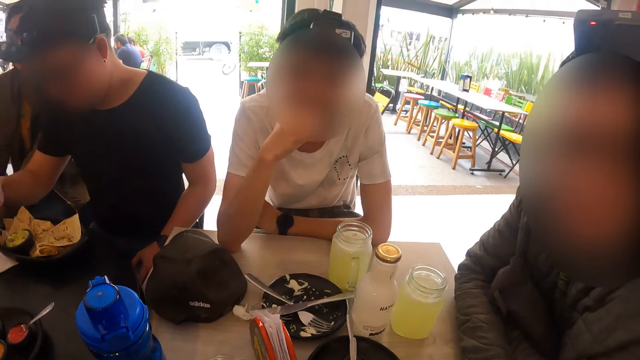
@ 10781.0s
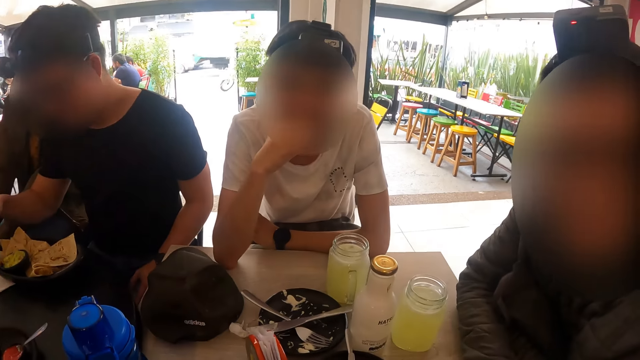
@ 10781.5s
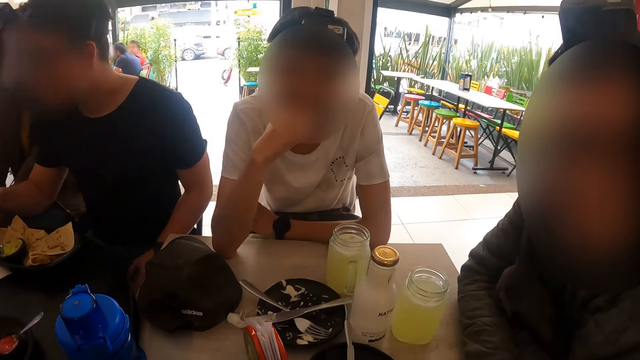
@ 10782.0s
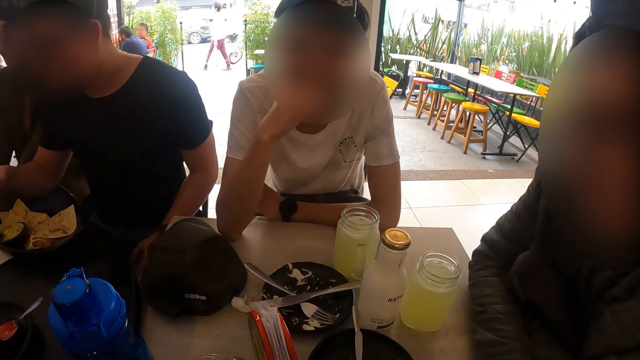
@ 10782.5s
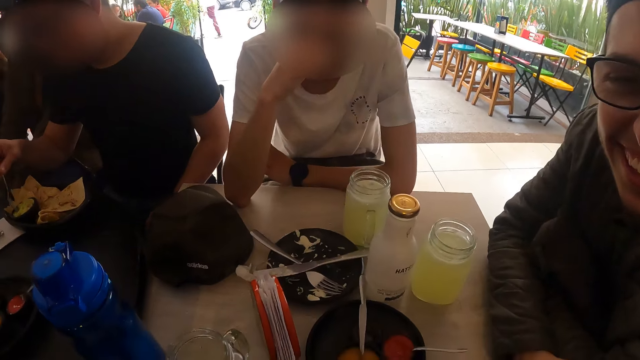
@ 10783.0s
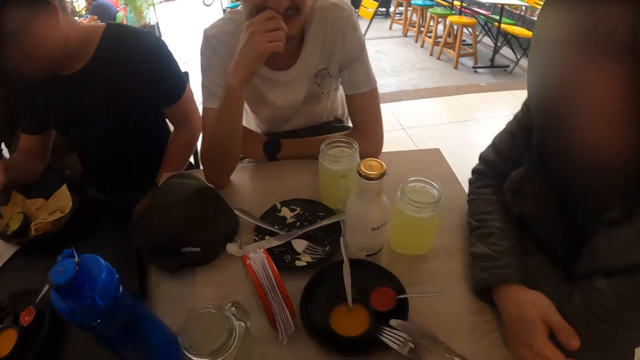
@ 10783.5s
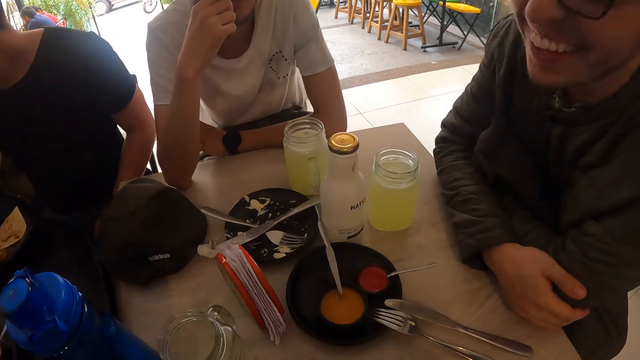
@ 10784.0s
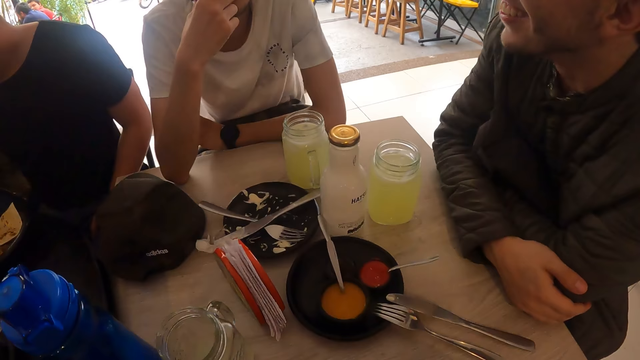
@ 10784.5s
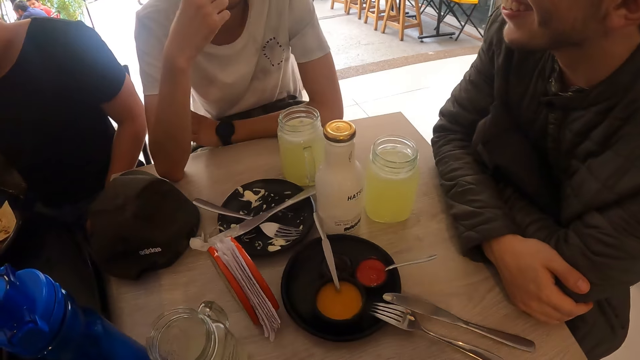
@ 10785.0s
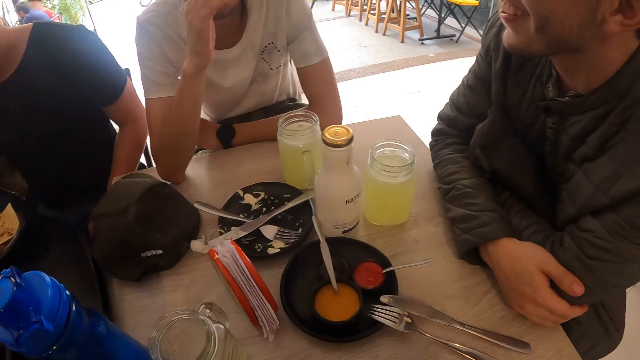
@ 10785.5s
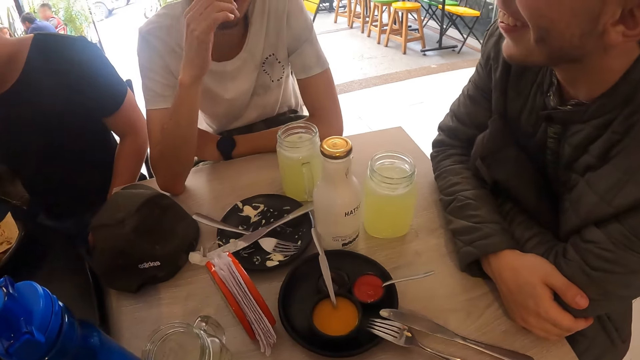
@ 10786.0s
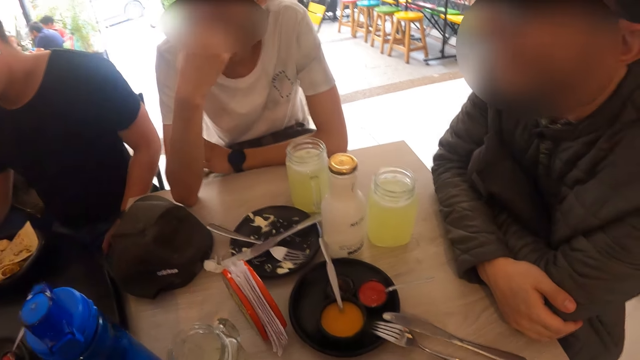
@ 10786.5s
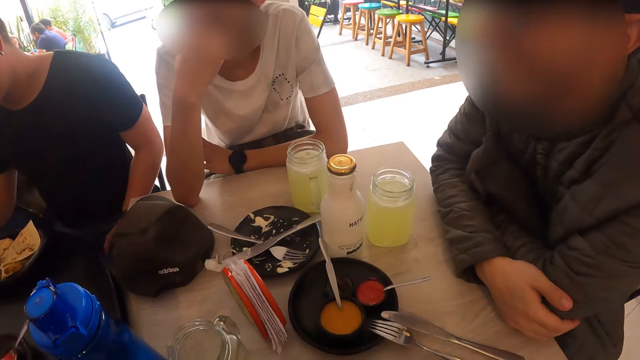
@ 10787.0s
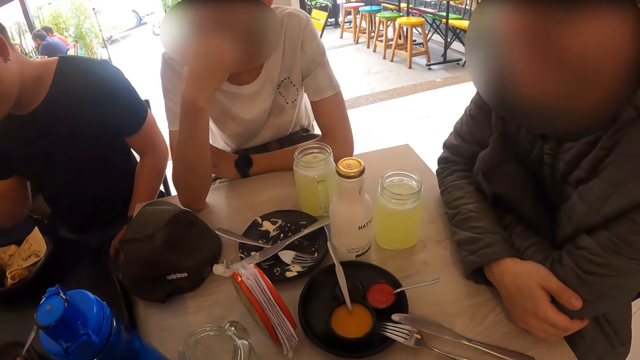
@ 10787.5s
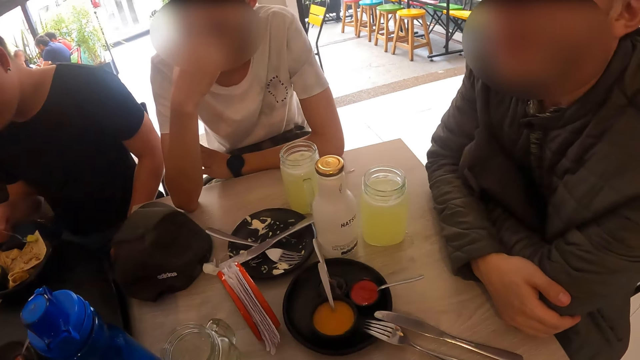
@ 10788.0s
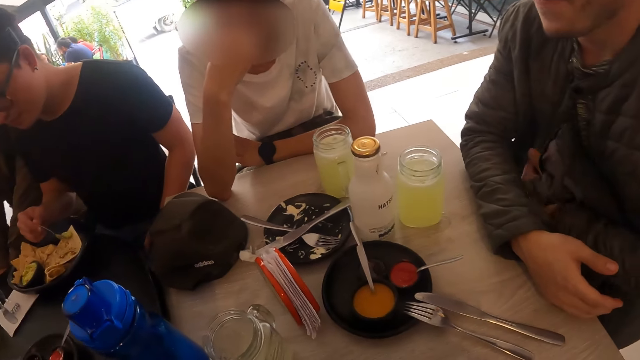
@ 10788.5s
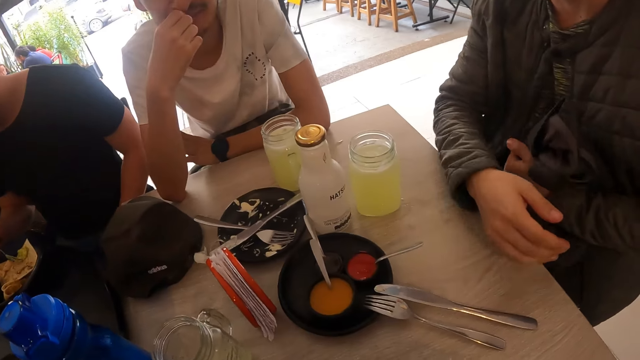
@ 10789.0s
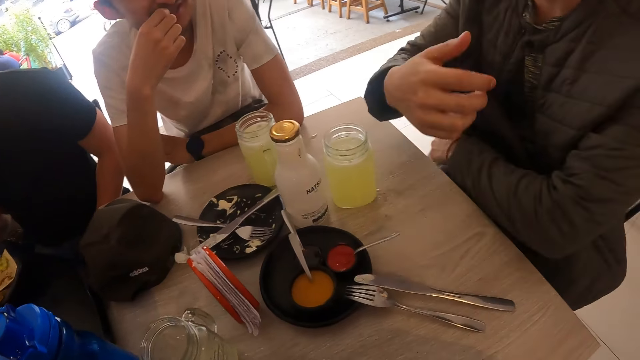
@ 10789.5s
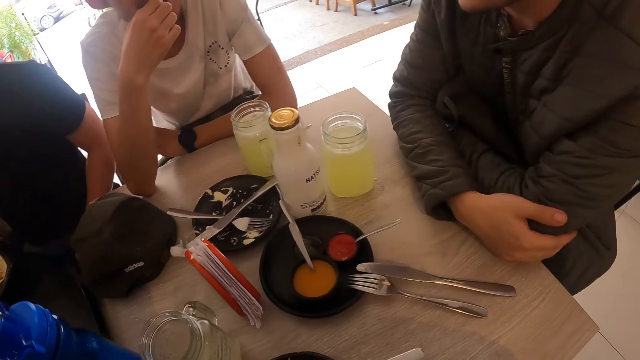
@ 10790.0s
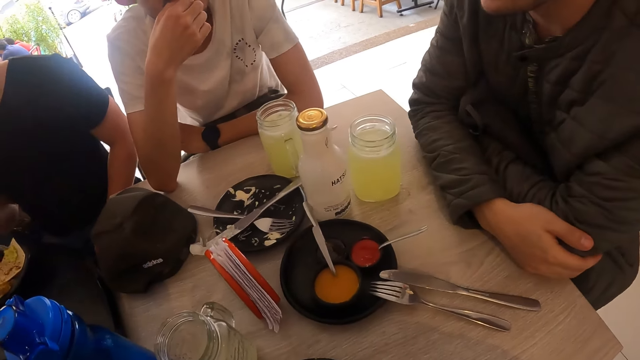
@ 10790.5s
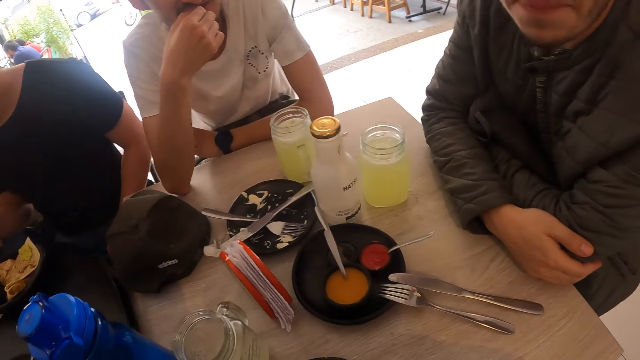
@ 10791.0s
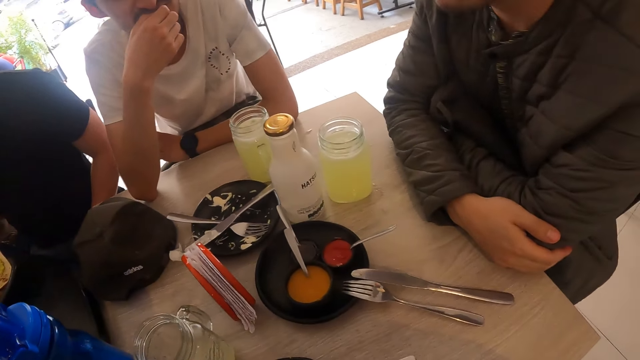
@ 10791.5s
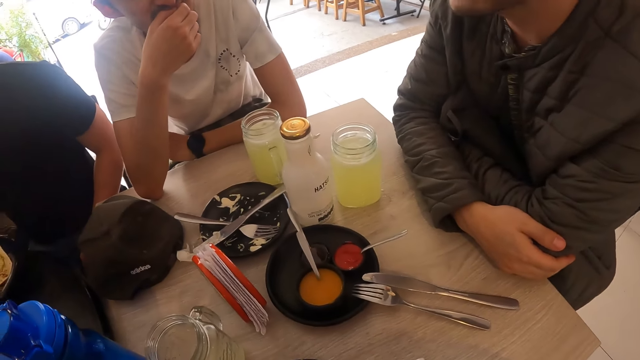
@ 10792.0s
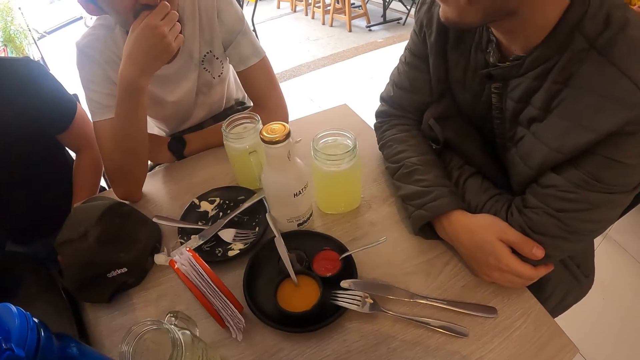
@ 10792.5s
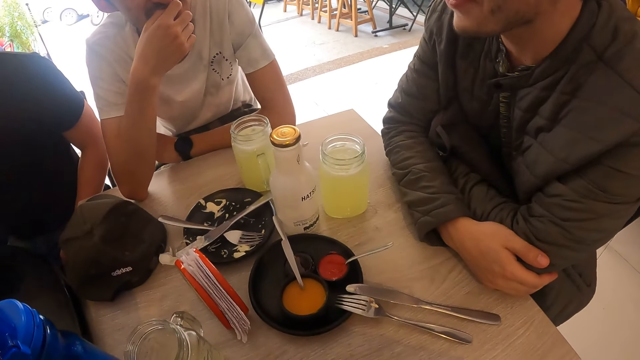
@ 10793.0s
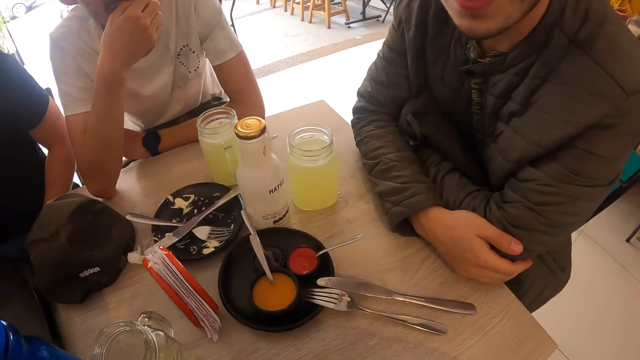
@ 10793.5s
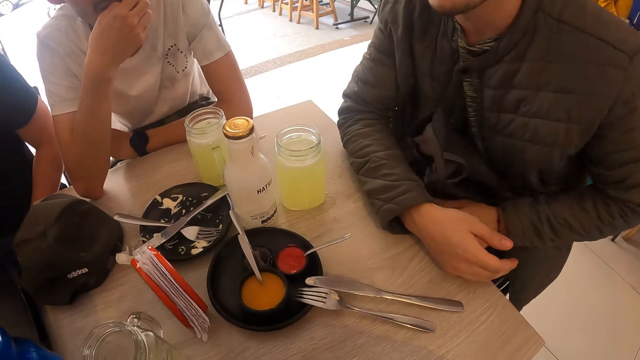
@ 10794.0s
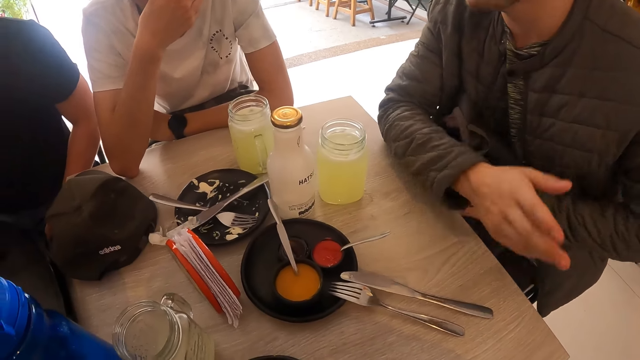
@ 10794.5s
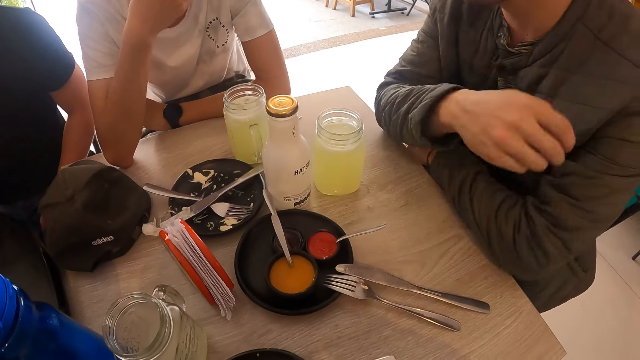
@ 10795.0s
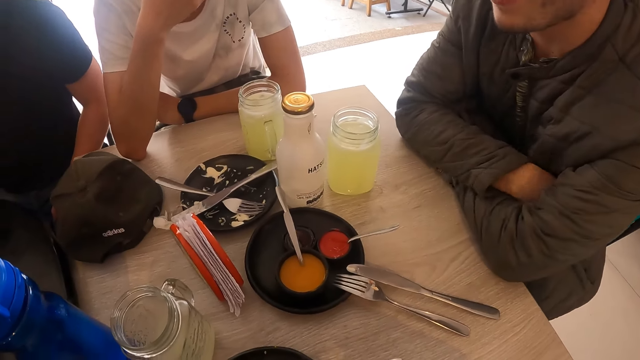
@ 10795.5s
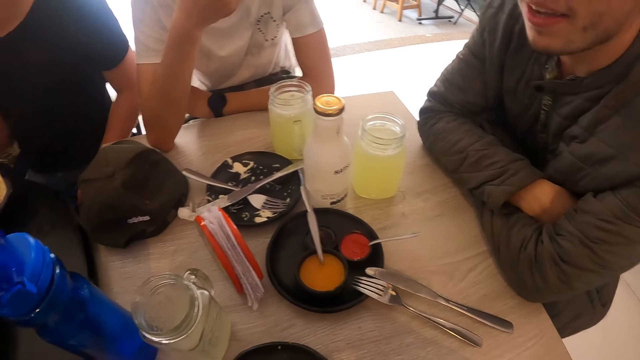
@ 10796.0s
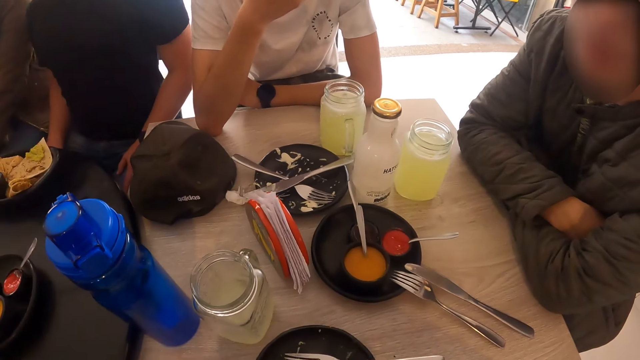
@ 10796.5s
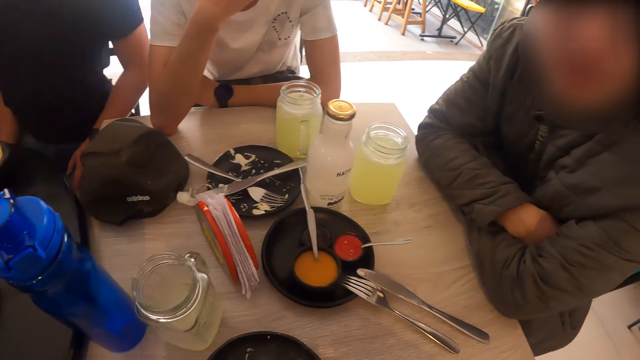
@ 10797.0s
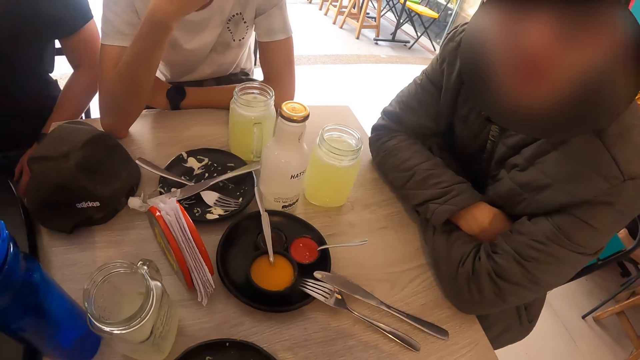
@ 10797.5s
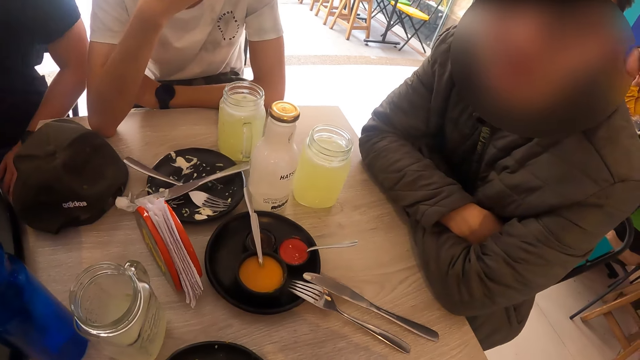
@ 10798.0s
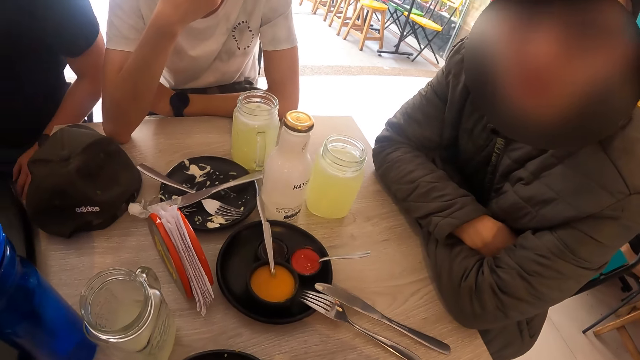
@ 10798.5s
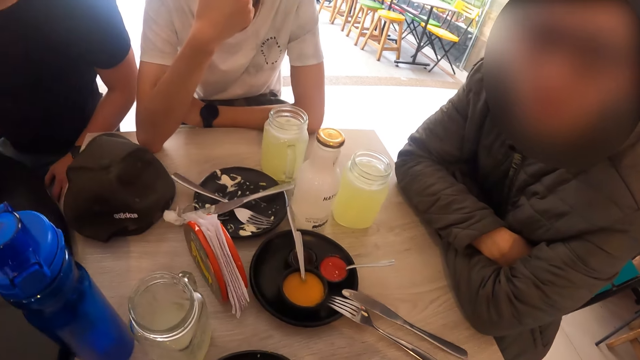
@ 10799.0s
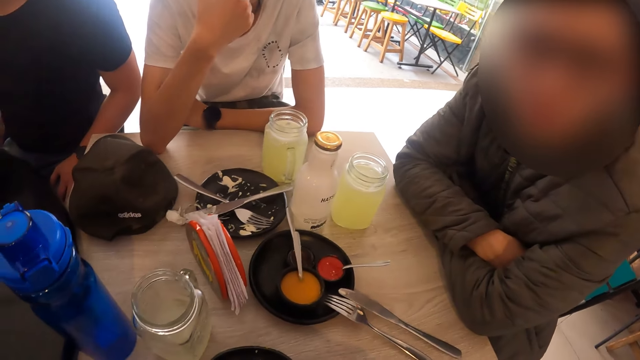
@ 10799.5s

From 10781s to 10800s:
A man takes a spoon from a plate of sauce on the table with his right hand. The camera wearer looks around. The man stirs the plate of sauce on the table with the spoon in his right hand. The man spreads some sauce on a taco in the plate of tacos with the spoon in his right hand. The man points his hands.

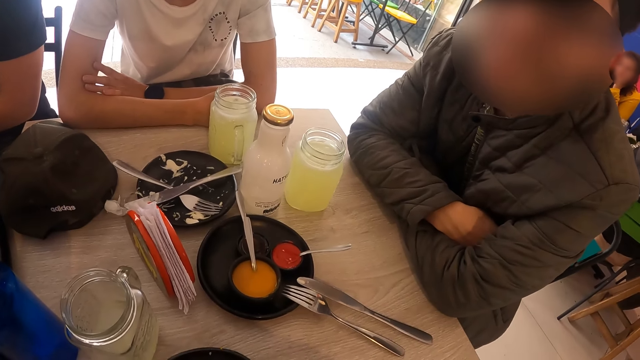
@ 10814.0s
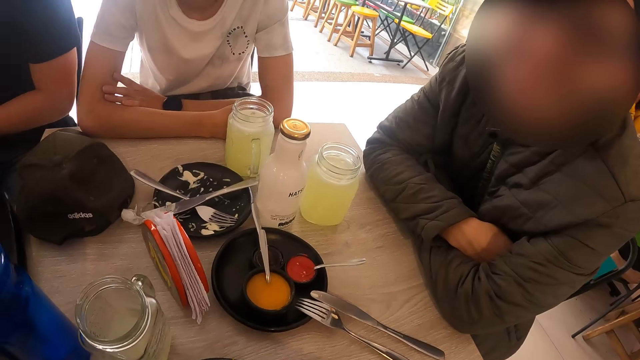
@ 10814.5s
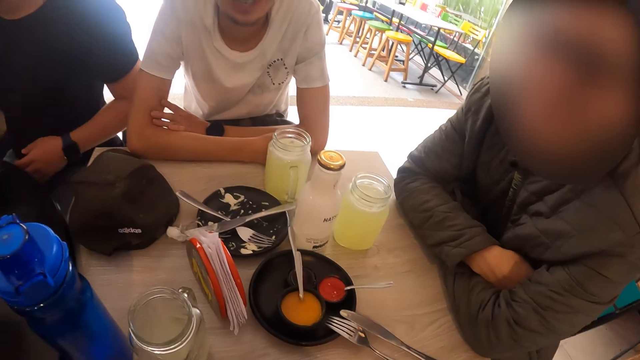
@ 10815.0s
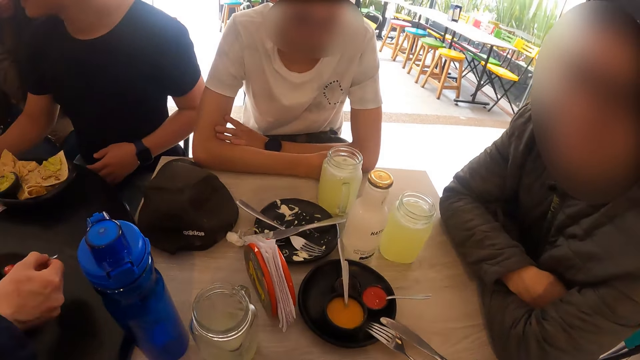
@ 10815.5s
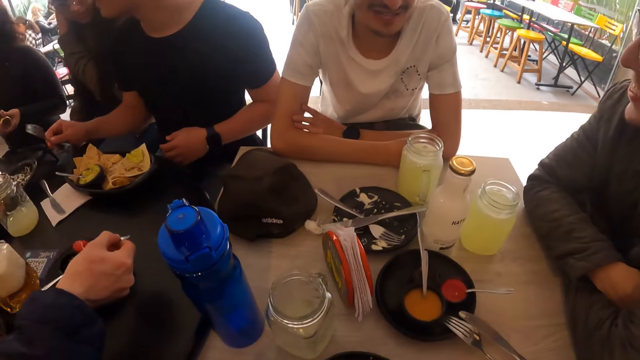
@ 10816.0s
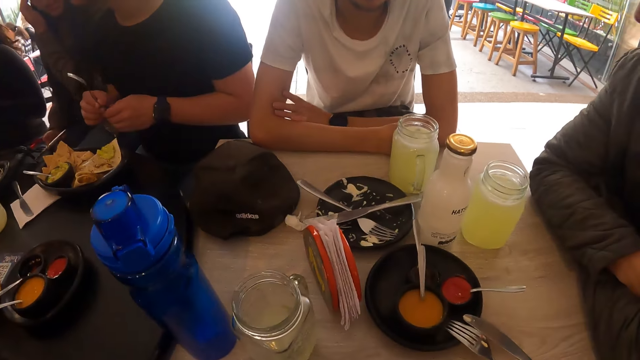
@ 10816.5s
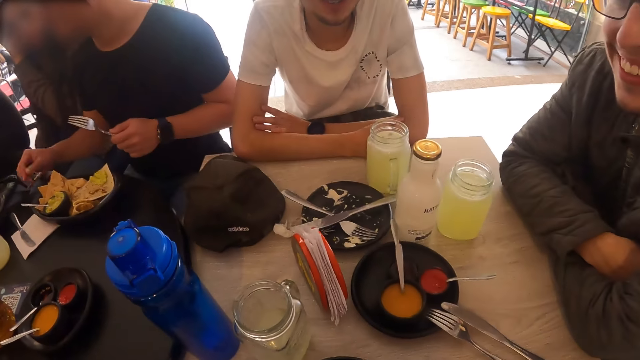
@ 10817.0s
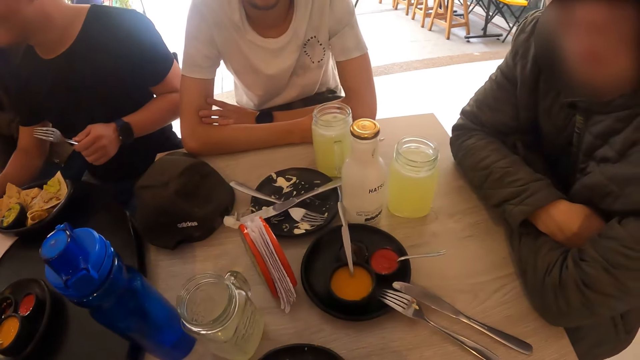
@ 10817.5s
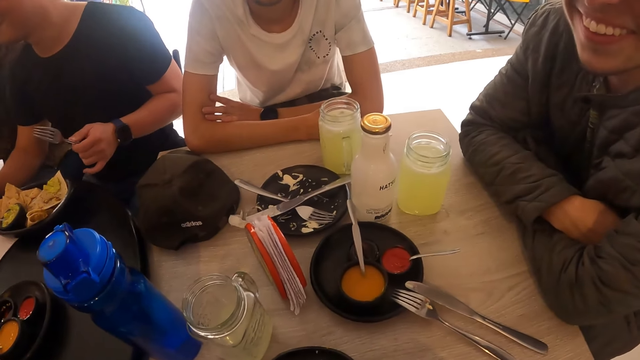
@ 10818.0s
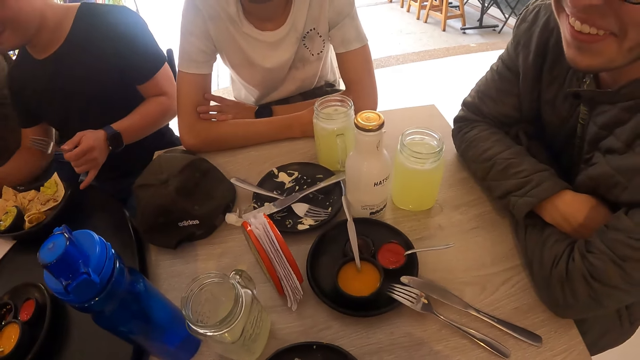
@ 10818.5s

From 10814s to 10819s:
A man picks up a fork from a table with his right hand. The man passes the fork from his right hand to his left hand. The man picks up a knife from the table with his right hand.
